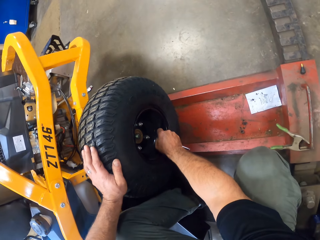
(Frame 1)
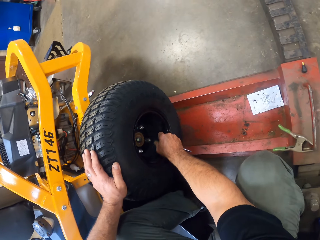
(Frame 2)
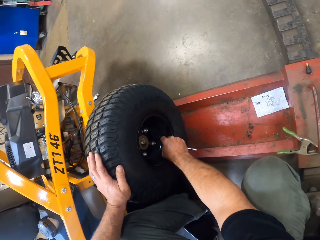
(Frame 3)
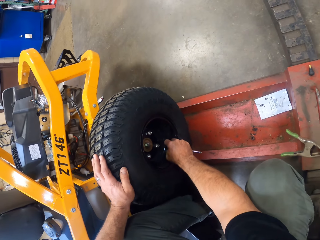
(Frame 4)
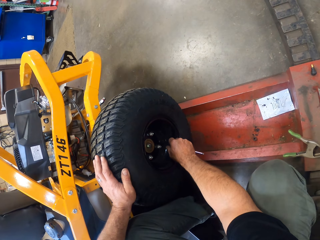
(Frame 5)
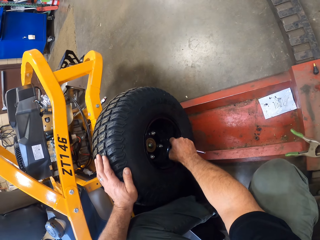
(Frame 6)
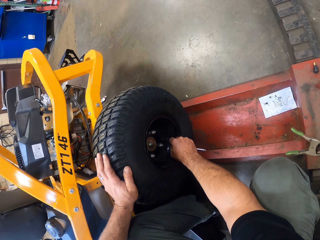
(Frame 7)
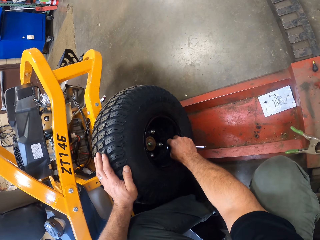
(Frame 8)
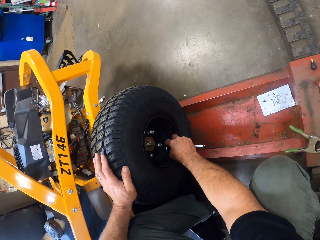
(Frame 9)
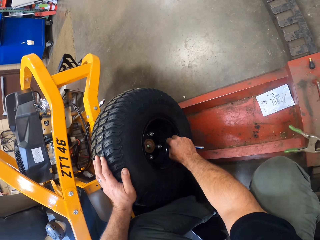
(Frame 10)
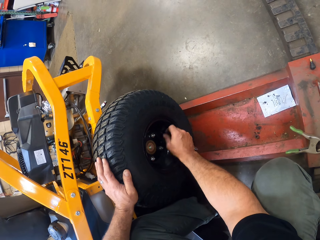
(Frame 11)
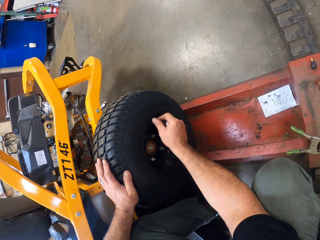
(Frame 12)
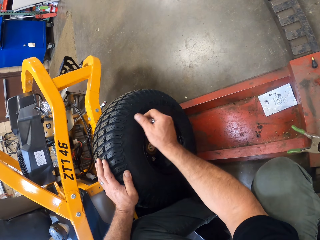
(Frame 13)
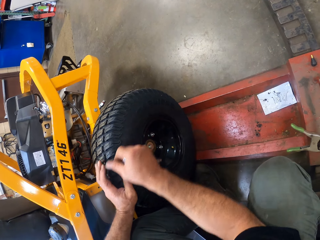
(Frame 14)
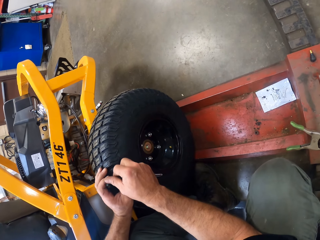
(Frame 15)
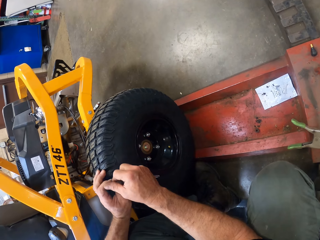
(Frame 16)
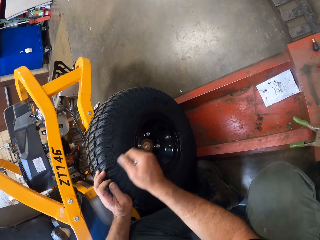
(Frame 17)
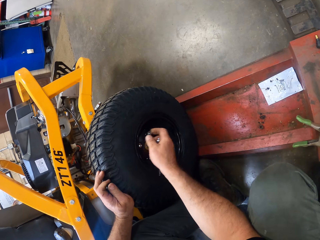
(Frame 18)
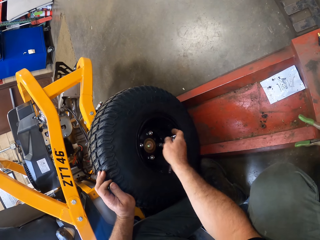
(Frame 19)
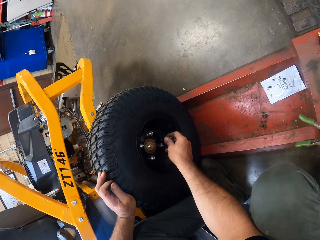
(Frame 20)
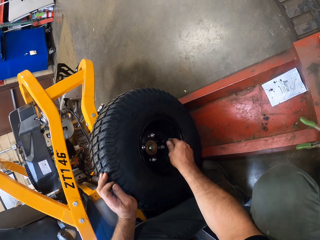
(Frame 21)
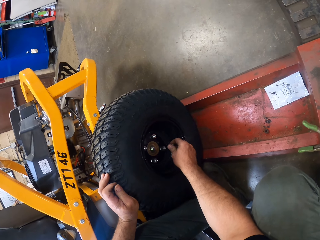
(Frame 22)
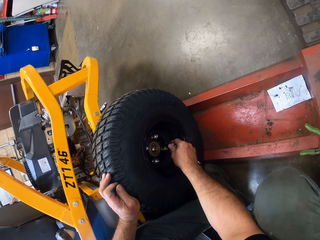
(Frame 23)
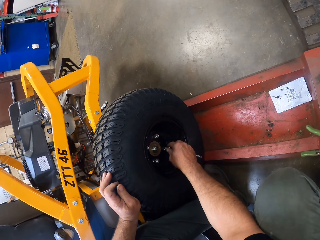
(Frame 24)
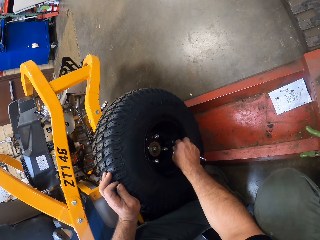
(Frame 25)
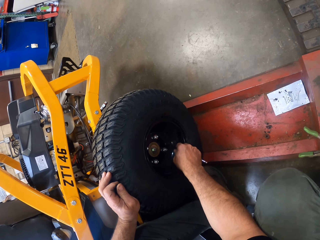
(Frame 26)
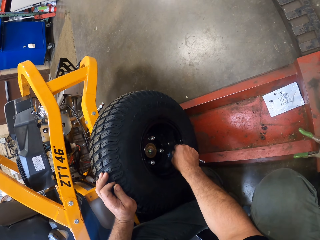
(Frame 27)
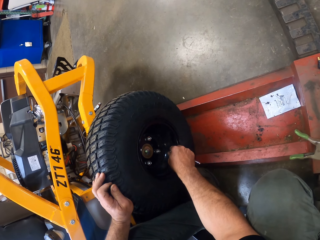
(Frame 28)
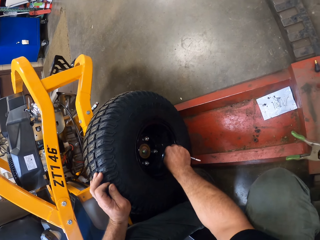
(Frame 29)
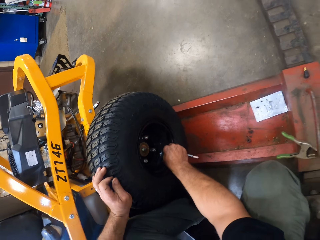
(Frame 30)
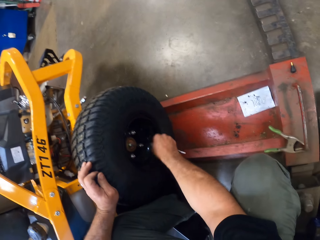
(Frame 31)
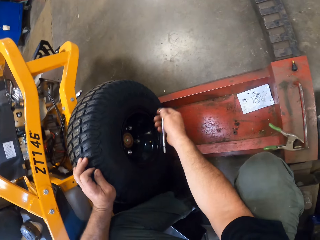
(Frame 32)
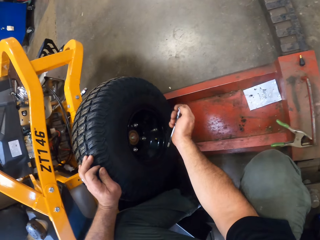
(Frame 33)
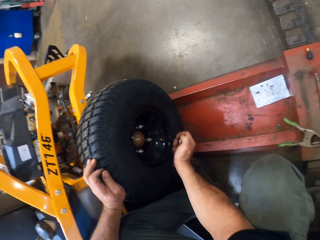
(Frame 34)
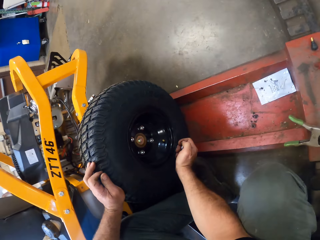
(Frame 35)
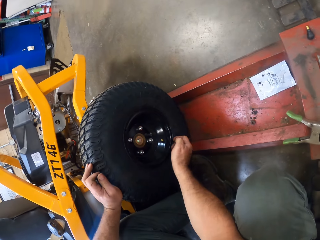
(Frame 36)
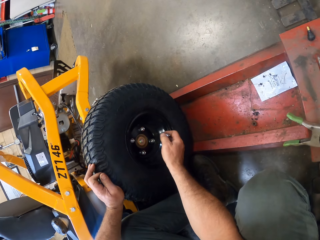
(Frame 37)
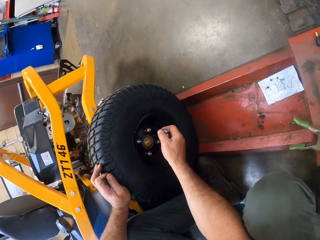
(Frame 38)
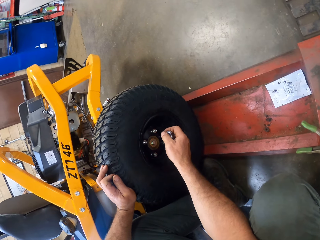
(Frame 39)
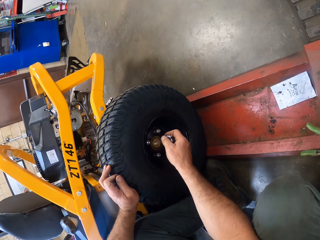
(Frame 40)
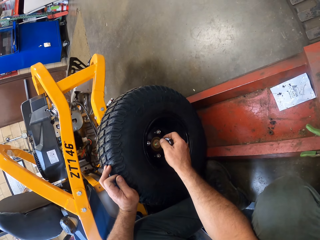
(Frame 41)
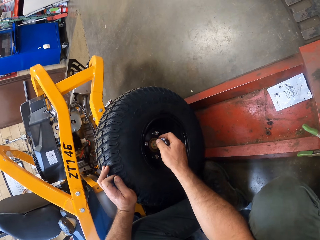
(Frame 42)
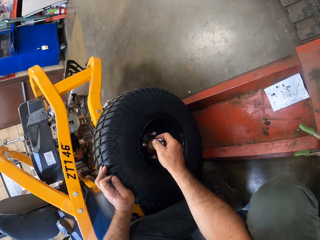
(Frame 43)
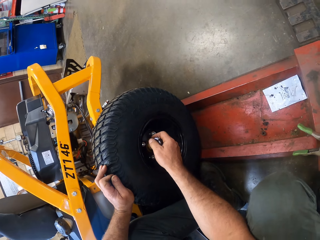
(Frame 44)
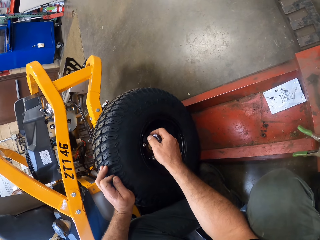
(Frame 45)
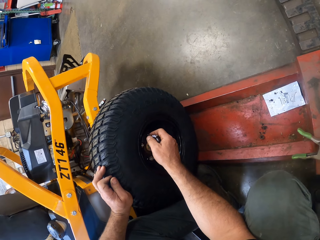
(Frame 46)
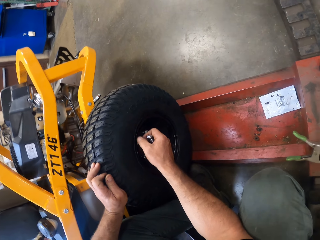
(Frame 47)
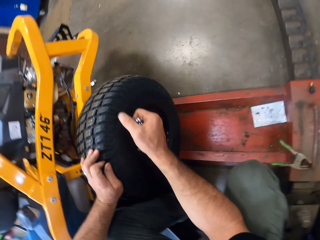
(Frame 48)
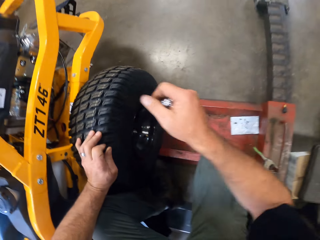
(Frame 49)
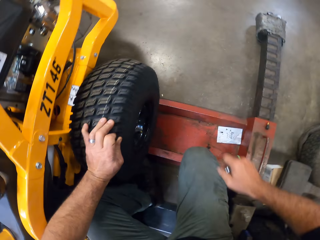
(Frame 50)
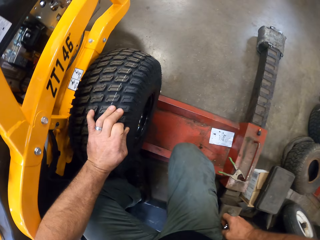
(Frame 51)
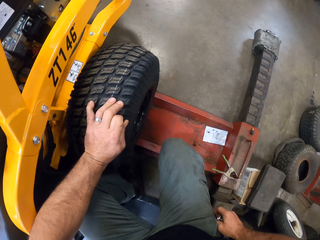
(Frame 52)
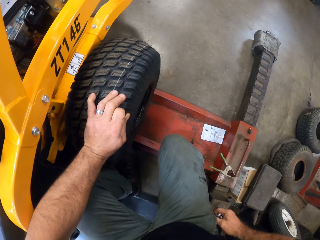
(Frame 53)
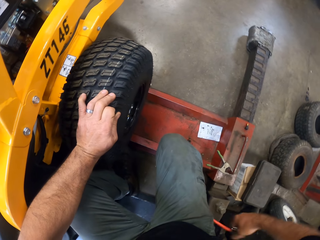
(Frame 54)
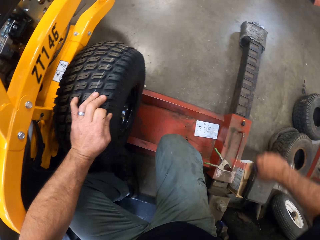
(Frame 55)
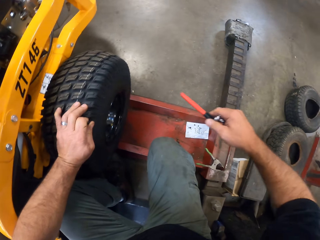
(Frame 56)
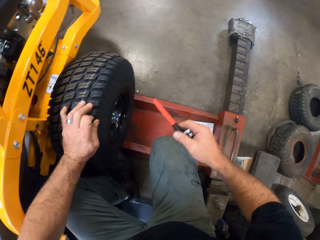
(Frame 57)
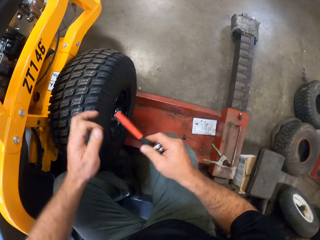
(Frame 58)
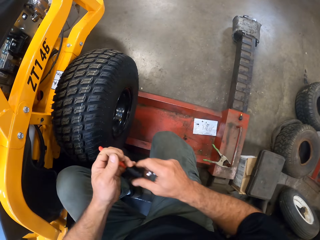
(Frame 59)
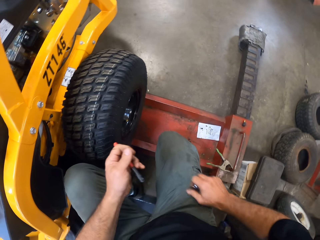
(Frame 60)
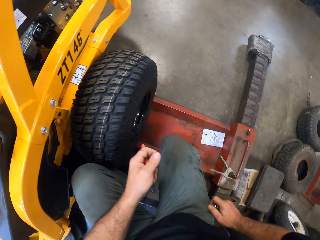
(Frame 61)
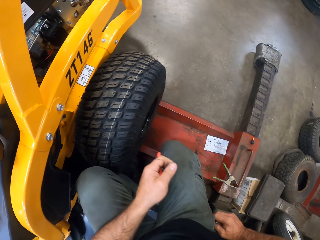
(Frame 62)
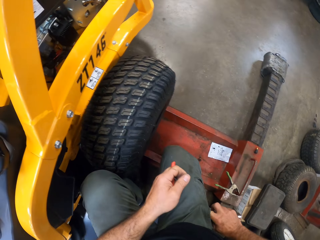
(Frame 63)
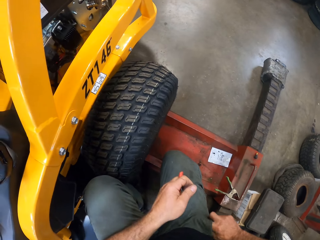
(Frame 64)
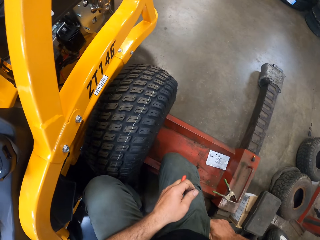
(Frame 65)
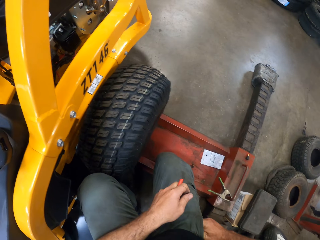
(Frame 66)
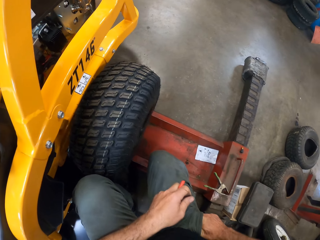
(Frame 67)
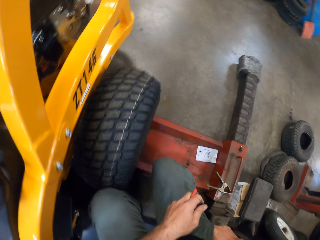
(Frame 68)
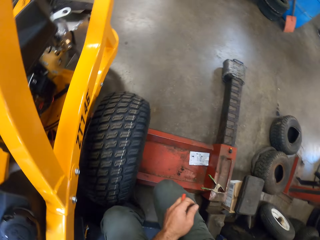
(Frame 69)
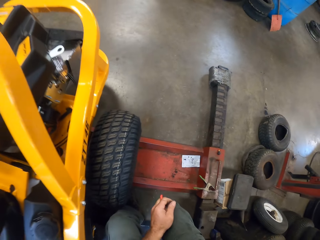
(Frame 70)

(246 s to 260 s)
The camera wearer passes the tubeless air valve from his right hand to his left hand. He looks at the wheel. He removes a chisel from his pocket with his right hand. He passes the chisel from his right hand to his left hand.

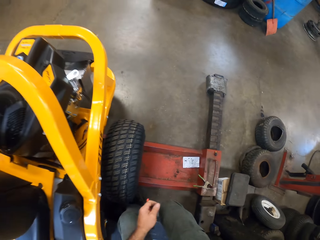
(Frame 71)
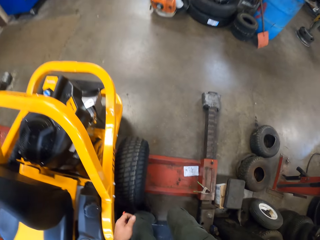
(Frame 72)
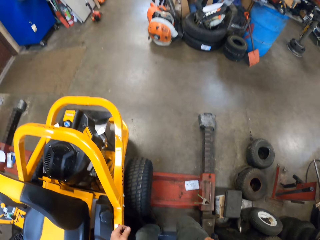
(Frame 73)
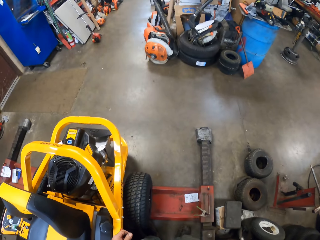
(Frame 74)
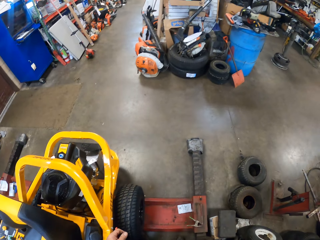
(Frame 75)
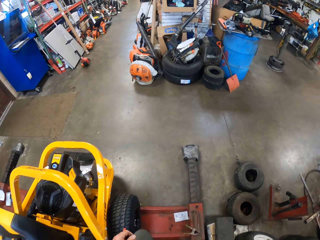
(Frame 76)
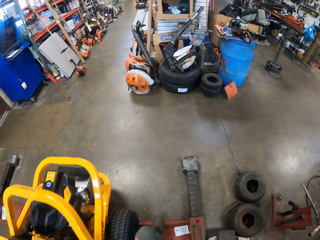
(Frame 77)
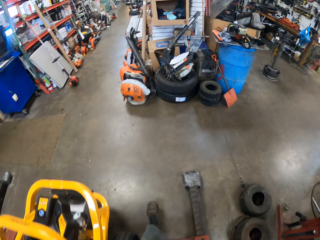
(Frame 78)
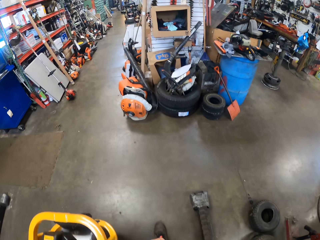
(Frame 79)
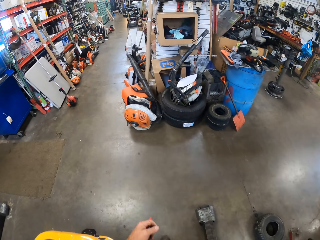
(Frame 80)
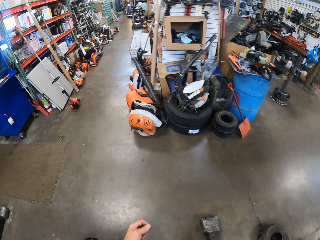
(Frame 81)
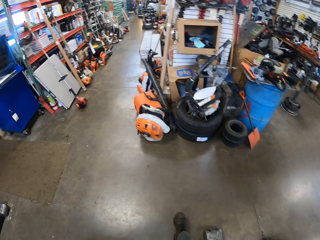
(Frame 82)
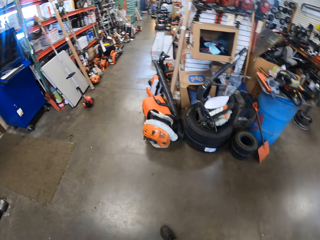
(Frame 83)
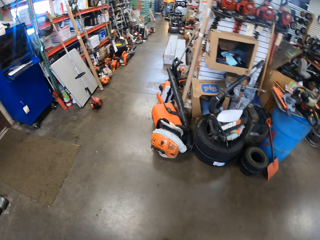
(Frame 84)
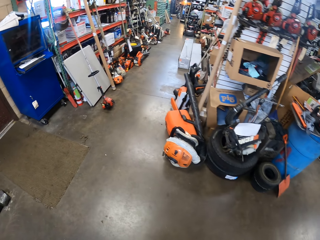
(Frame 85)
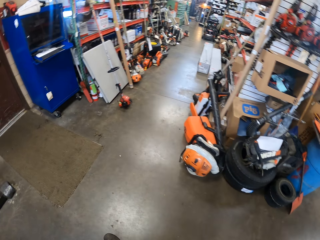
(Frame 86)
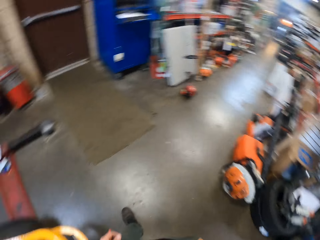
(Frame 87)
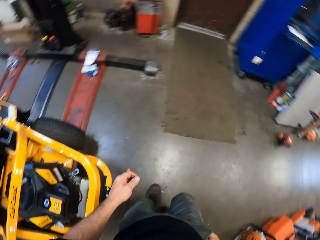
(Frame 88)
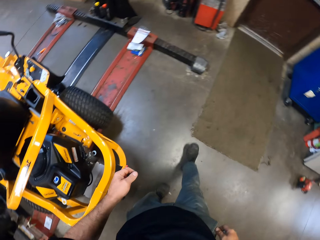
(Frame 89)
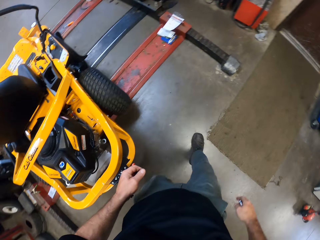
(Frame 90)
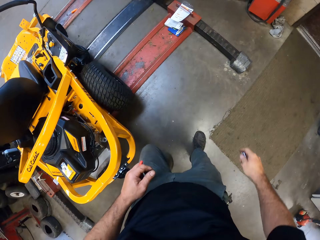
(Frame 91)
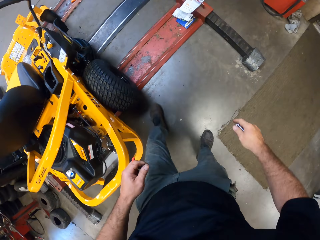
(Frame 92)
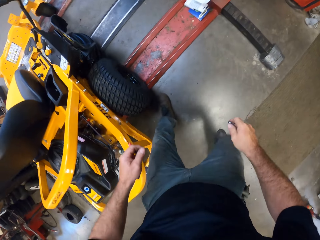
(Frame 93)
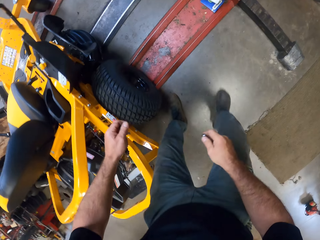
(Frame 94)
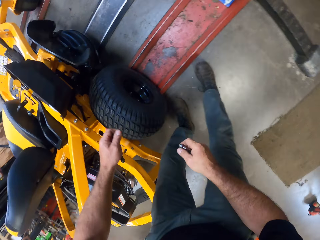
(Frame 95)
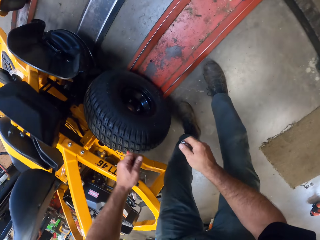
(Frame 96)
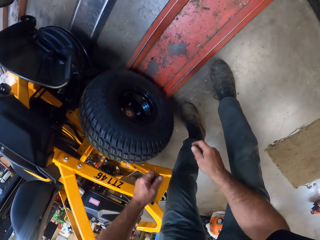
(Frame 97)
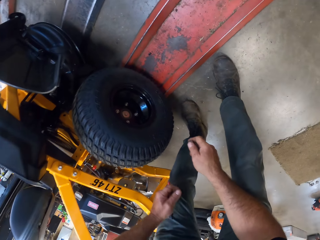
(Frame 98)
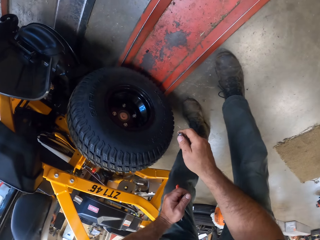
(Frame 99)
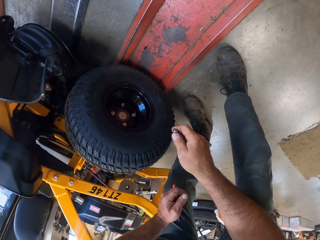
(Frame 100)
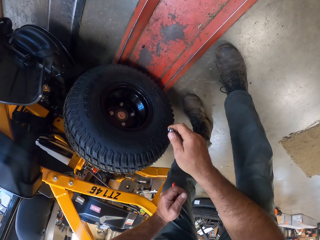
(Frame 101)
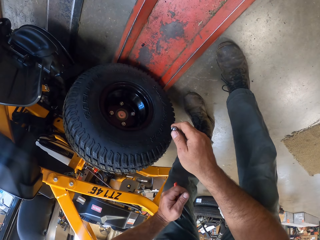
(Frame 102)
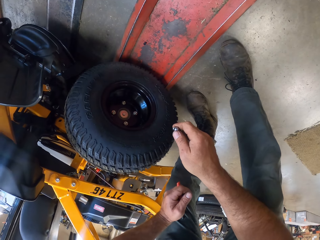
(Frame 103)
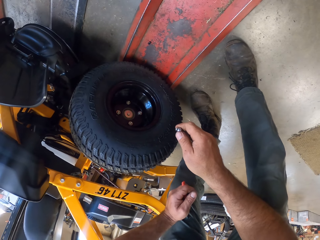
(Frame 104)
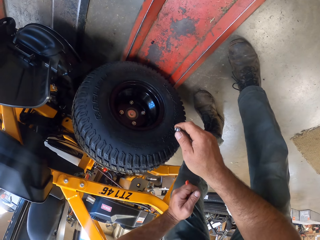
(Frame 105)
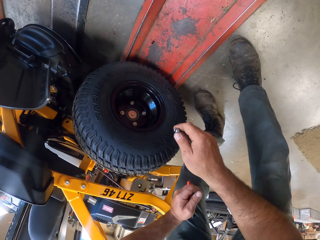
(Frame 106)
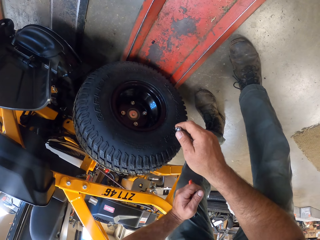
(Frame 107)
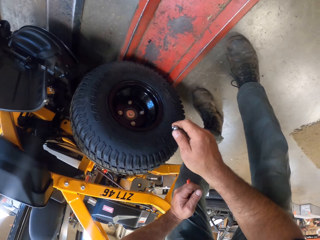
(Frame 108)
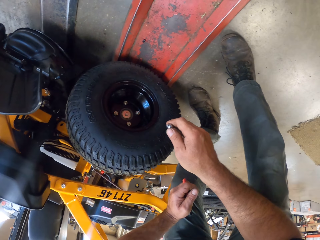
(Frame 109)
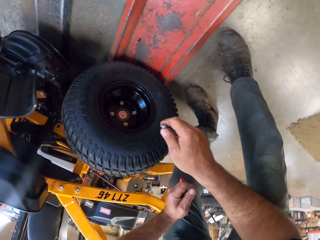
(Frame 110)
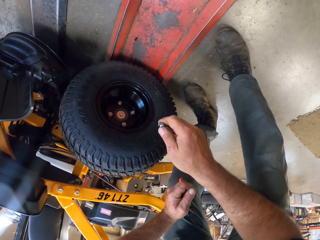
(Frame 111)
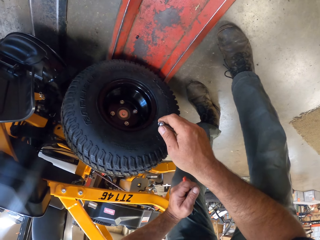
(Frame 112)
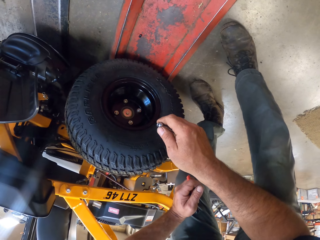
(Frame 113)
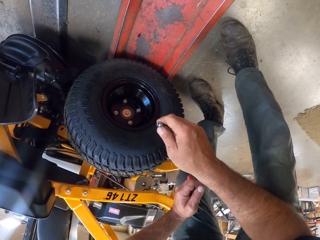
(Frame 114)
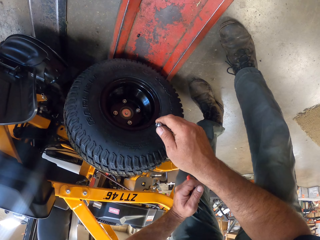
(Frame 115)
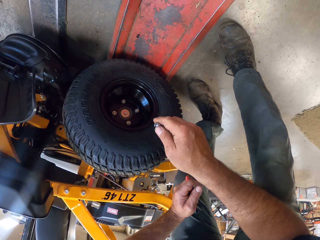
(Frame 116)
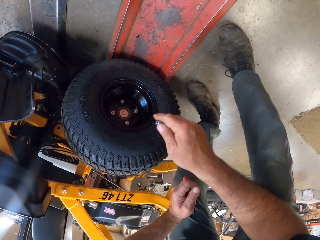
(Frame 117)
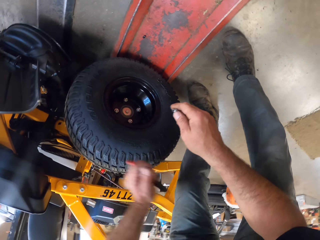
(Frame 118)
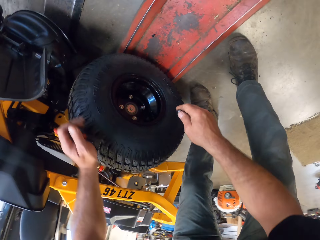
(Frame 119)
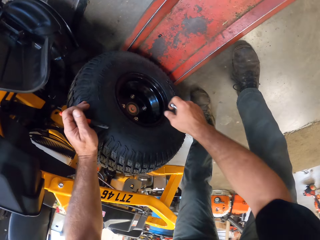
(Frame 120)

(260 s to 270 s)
The camera wearer walks around. They look at the wheel.
